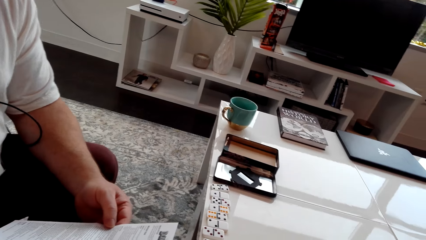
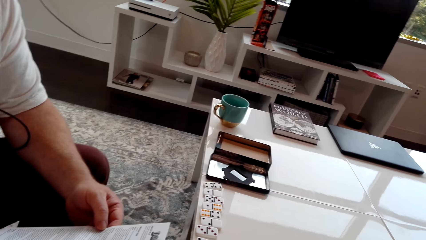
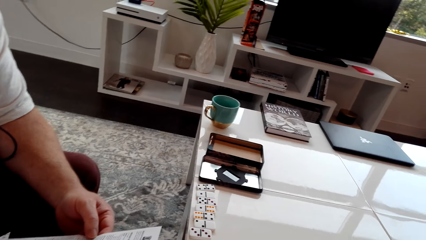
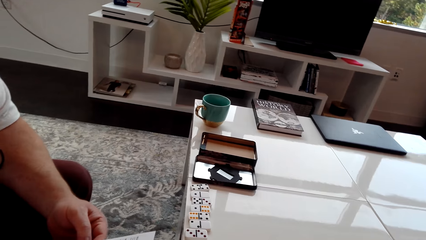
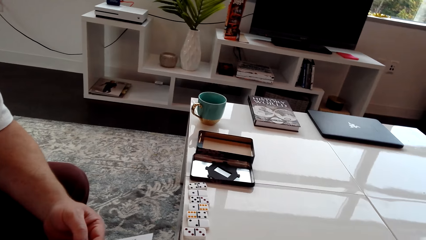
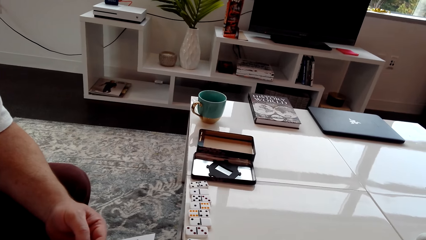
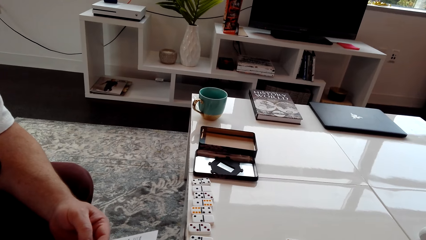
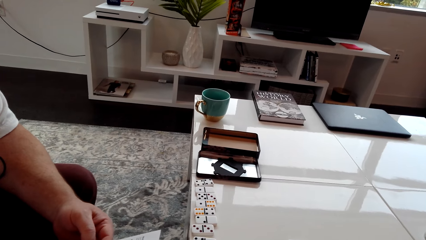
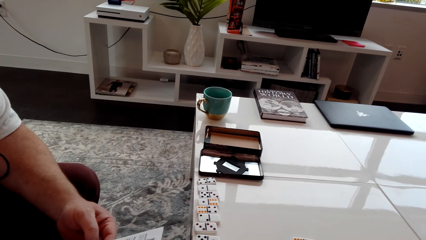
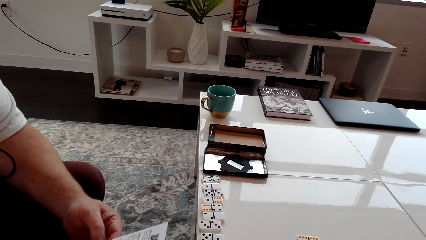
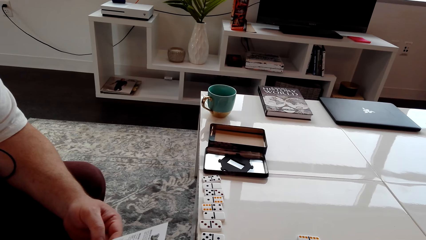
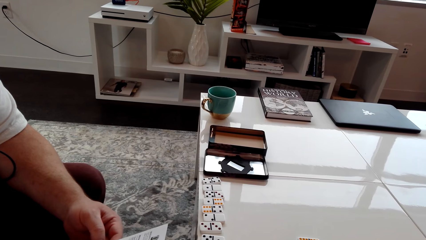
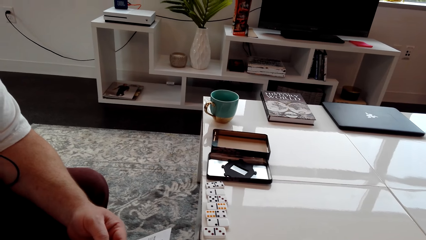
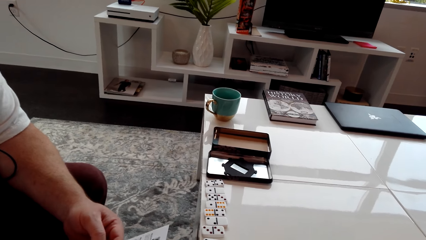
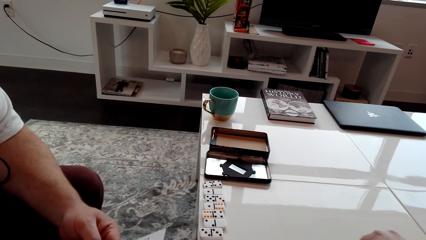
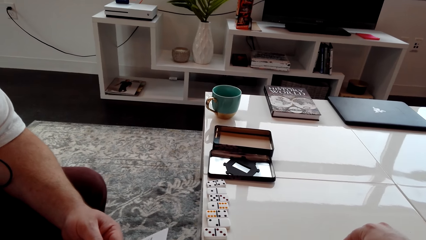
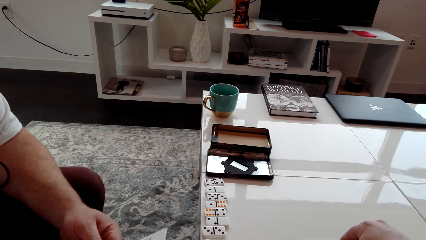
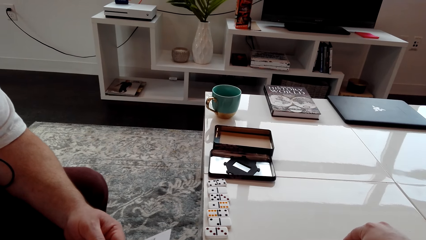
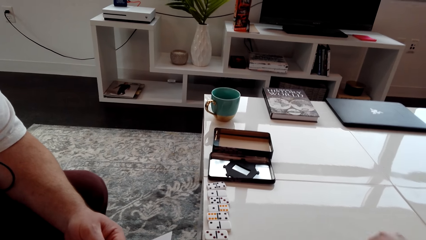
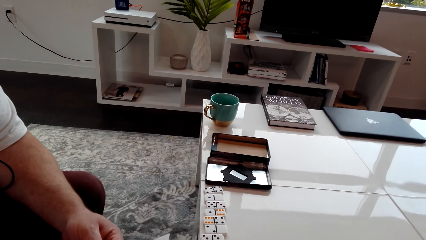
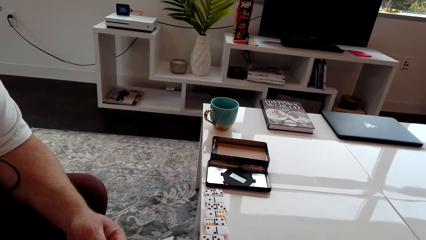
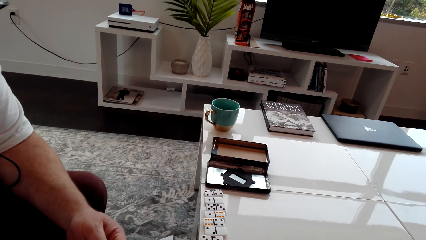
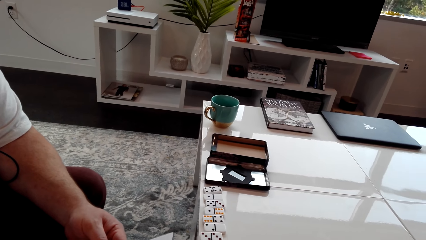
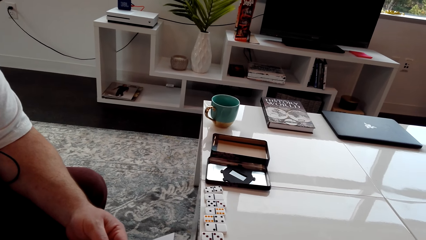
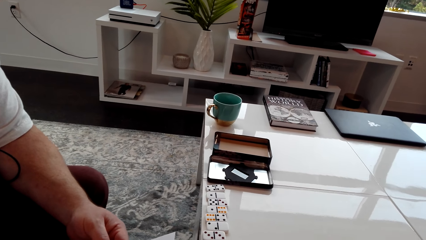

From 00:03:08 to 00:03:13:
The camera wearer looks around.

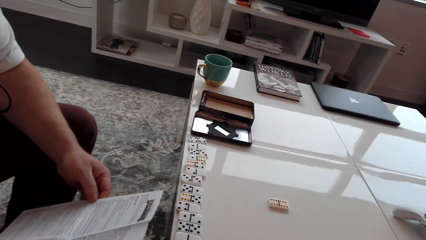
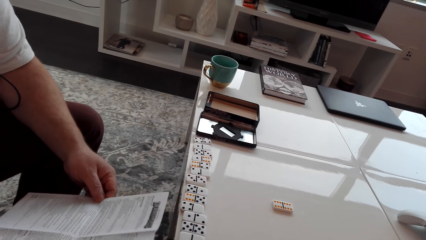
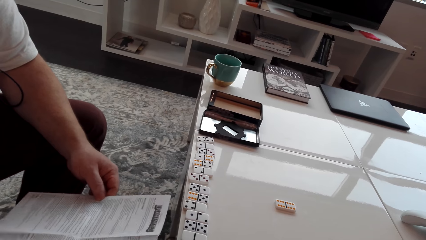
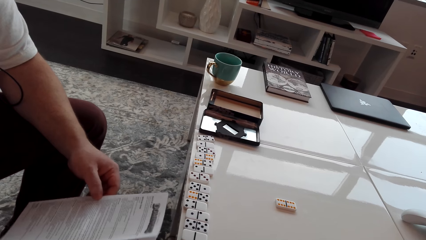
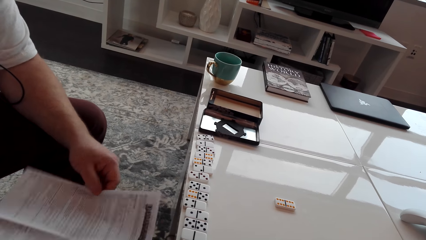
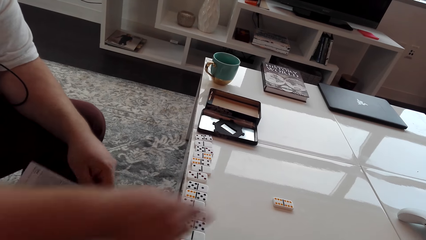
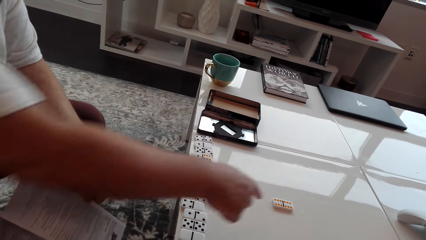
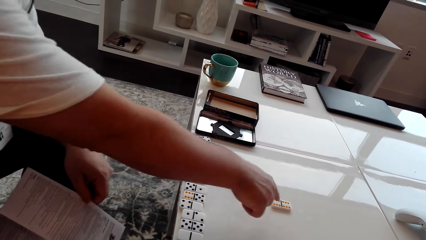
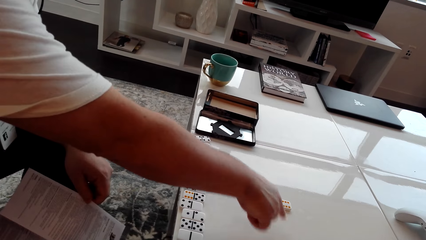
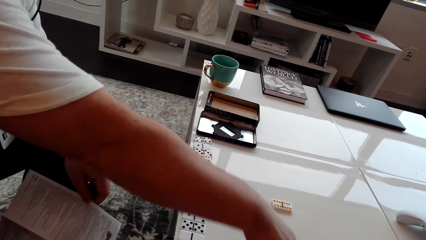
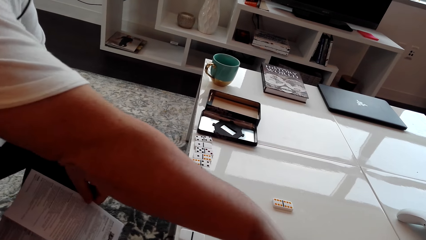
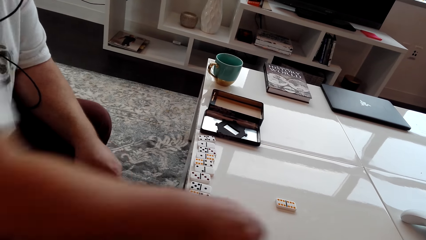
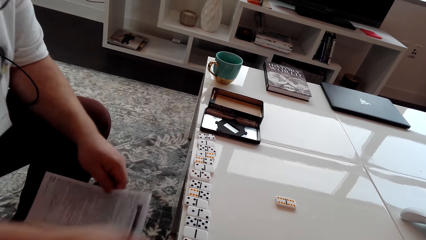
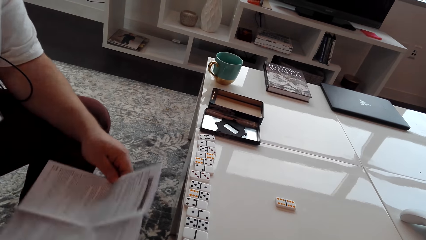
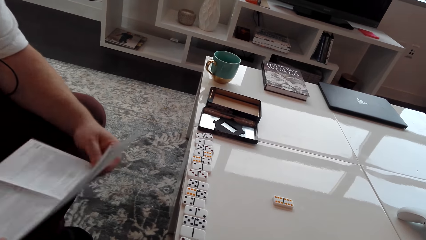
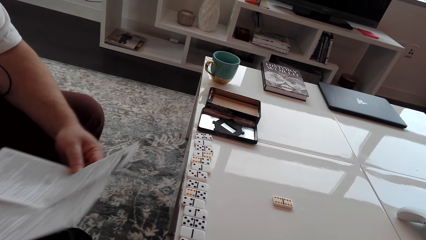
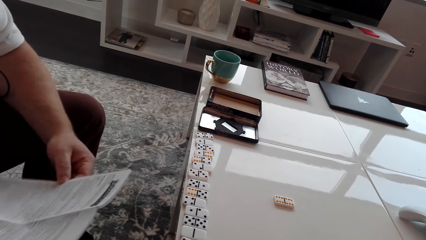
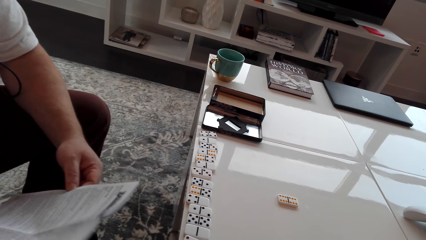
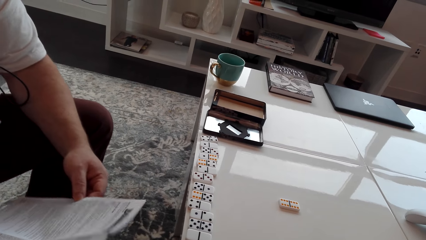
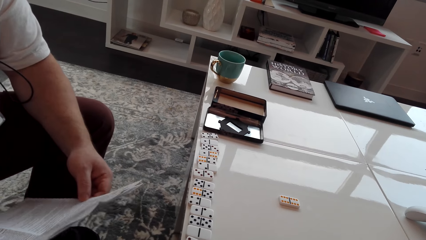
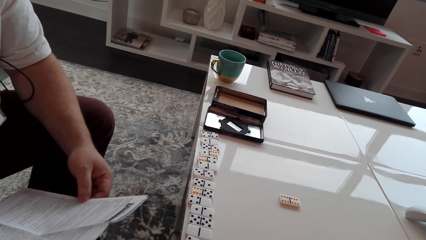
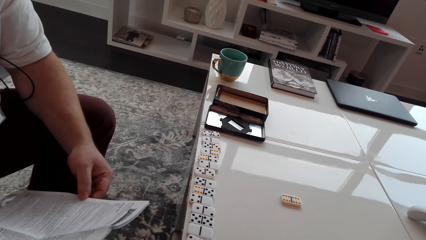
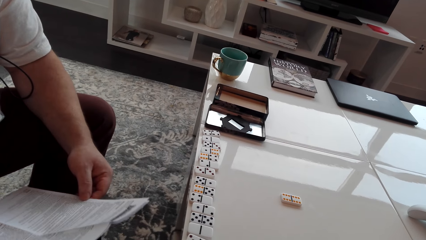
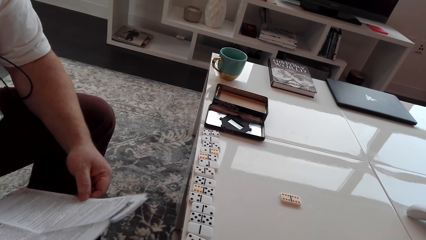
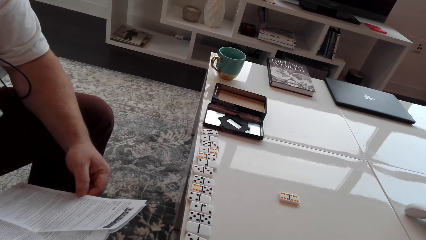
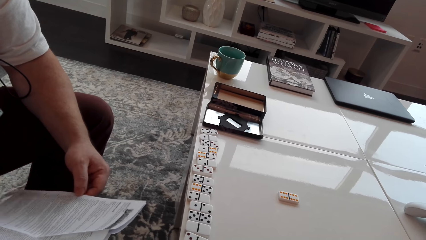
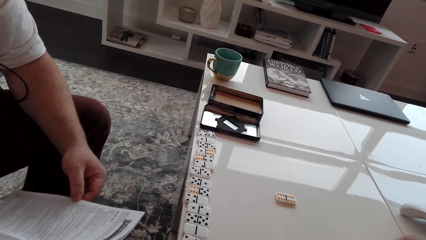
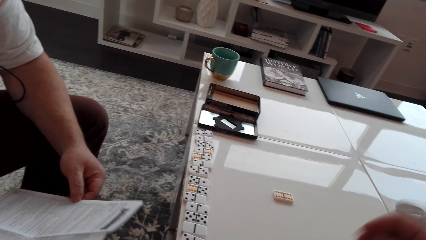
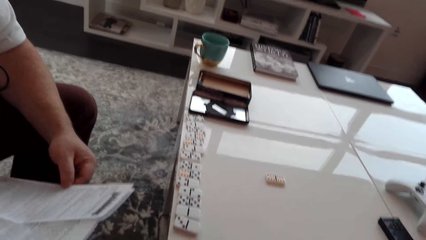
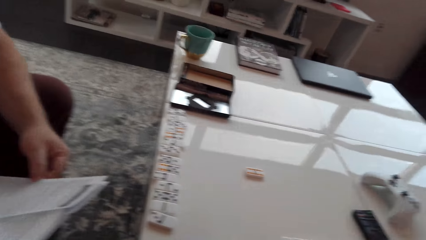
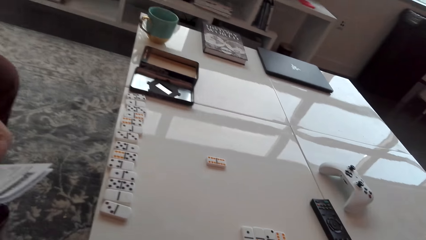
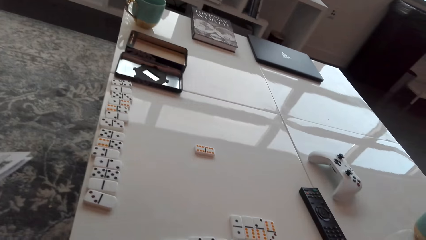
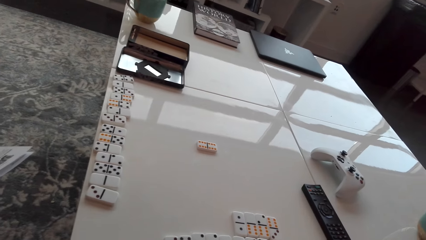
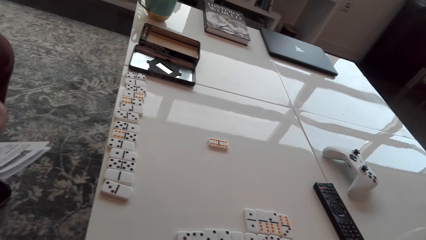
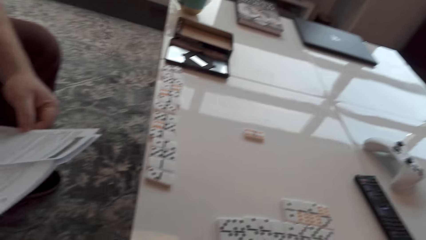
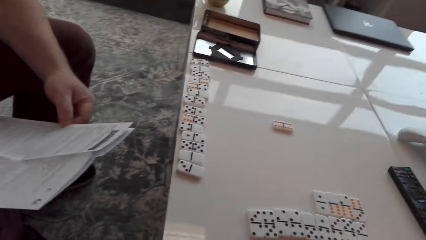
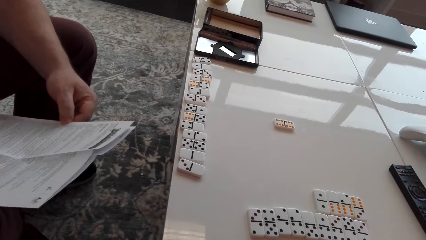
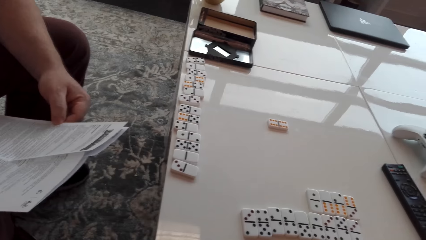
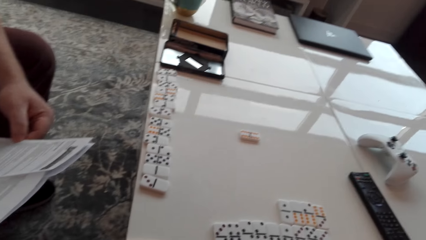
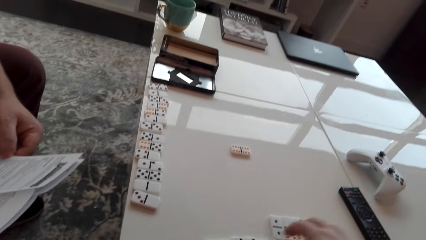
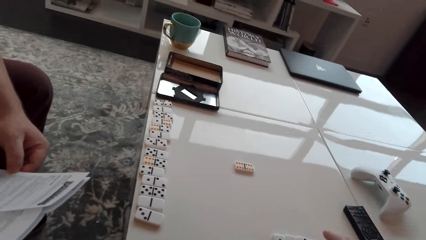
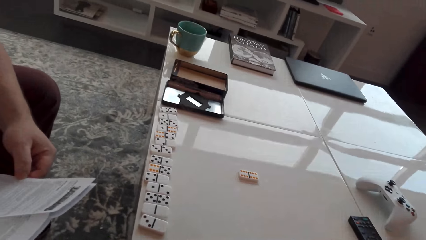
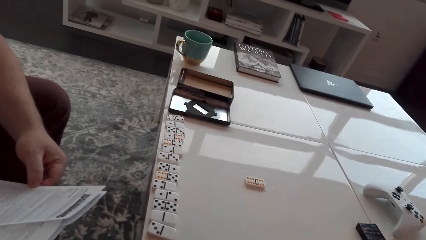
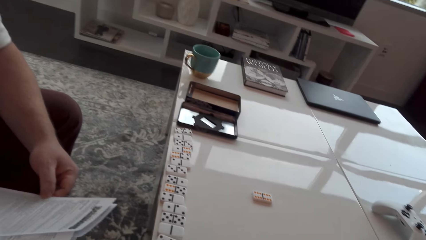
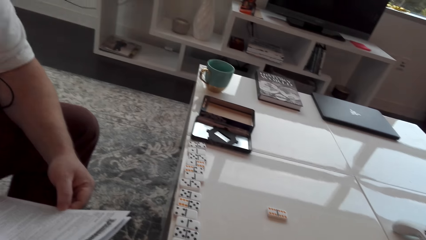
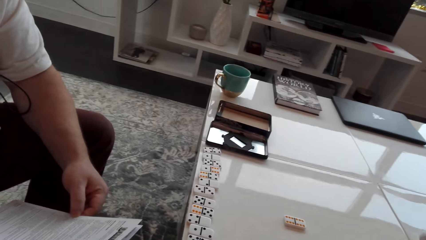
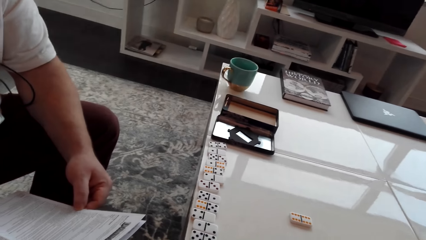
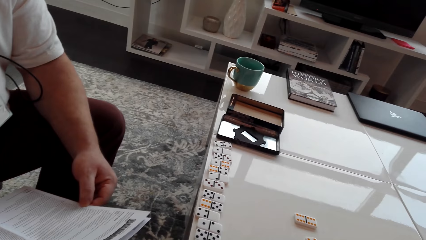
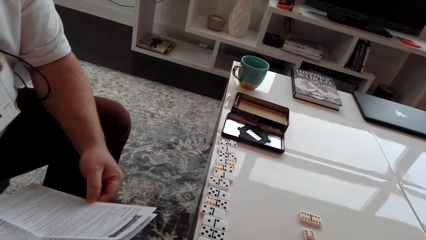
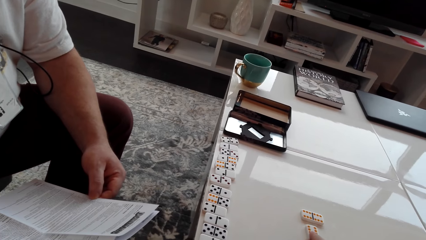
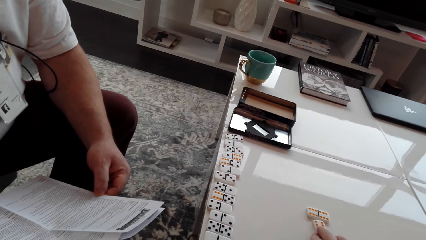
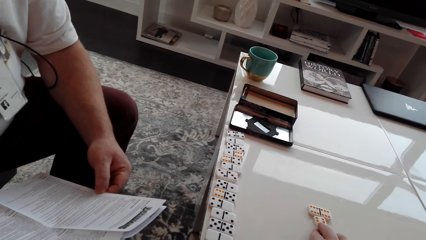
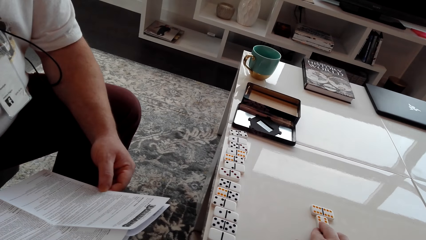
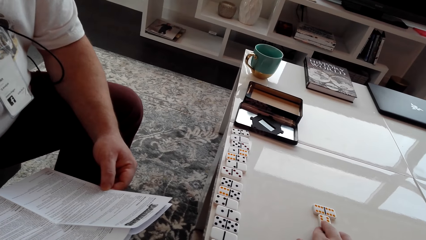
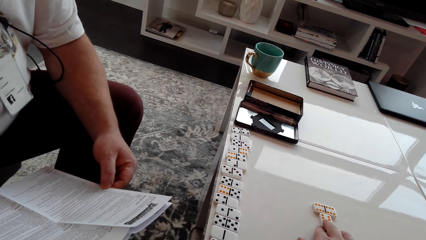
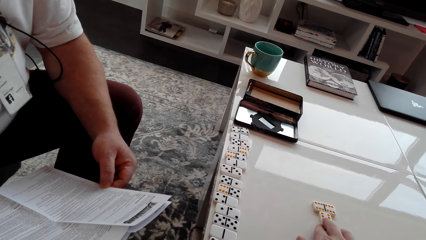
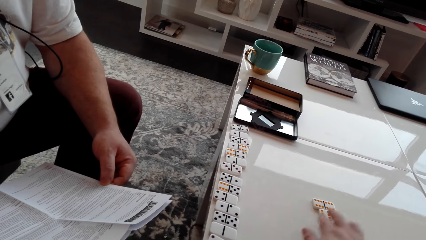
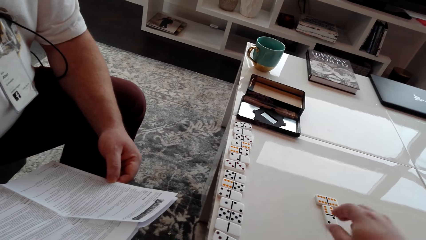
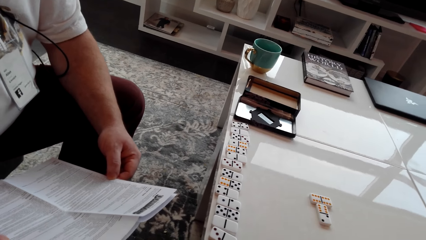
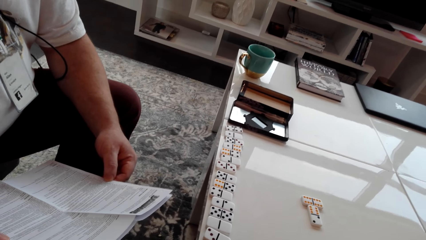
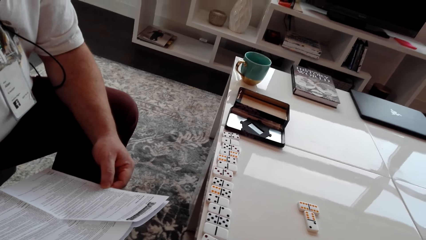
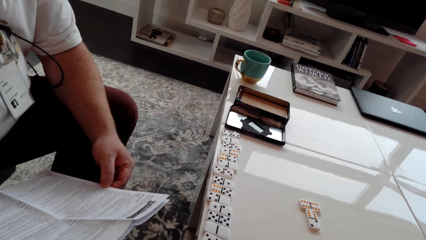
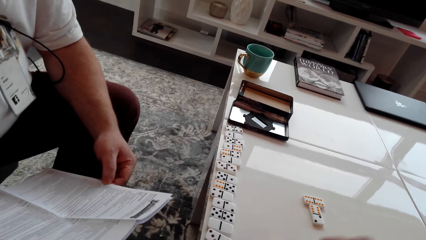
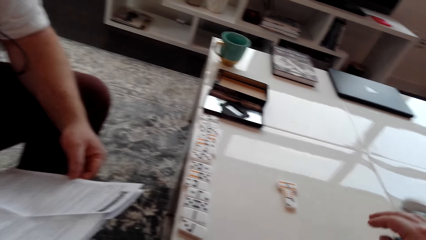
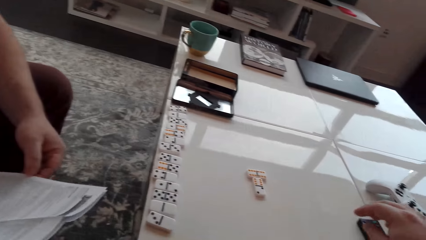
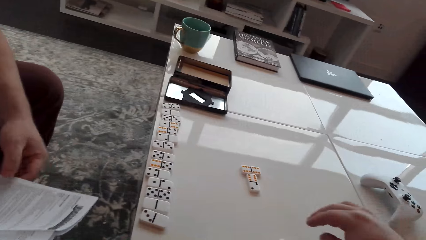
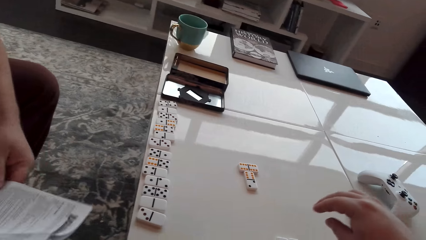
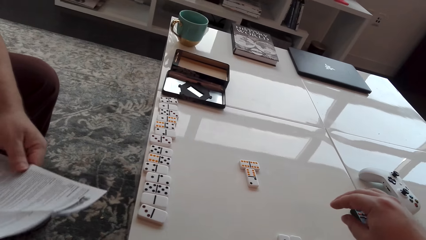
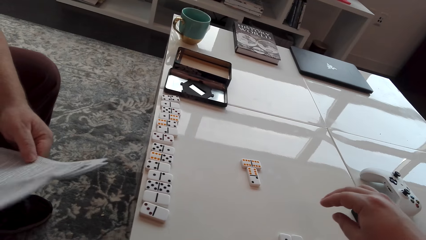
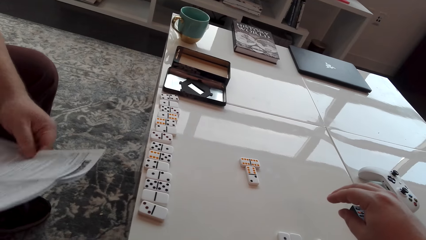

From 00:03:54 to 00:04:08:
A man points on the table. The man reads the booklet. The man holds a paper. The camera wearer looks around. They pick up a dice and arrange the dice on the table. They touch cubes on the table.
